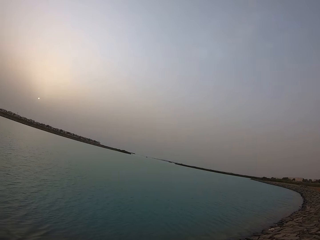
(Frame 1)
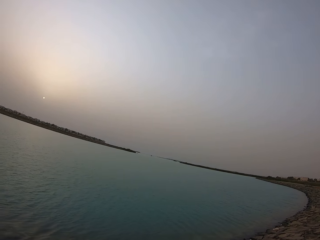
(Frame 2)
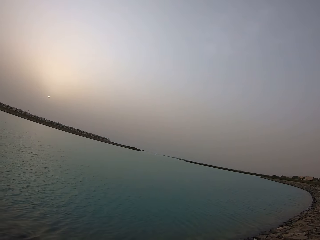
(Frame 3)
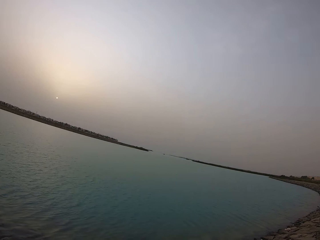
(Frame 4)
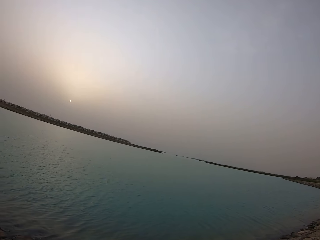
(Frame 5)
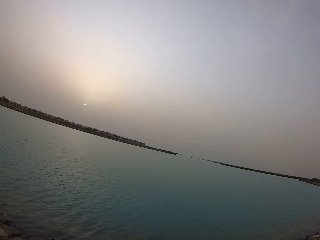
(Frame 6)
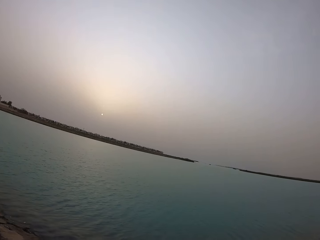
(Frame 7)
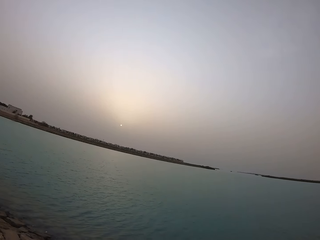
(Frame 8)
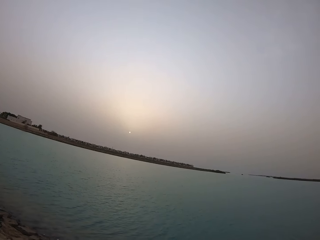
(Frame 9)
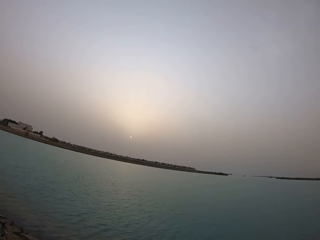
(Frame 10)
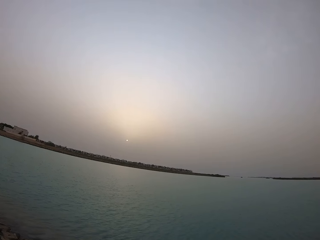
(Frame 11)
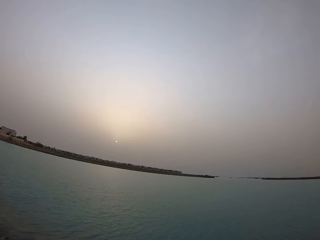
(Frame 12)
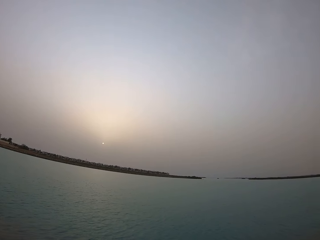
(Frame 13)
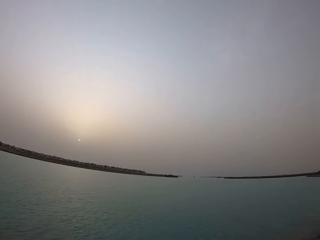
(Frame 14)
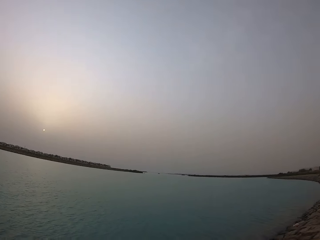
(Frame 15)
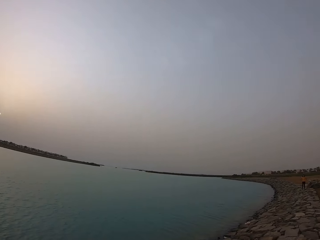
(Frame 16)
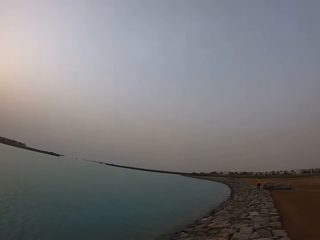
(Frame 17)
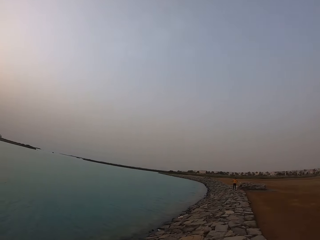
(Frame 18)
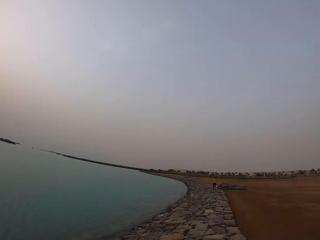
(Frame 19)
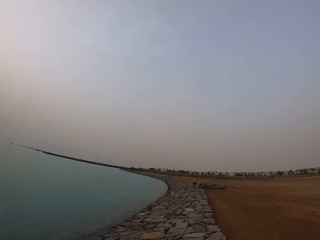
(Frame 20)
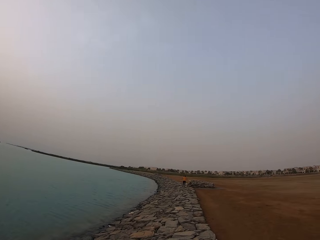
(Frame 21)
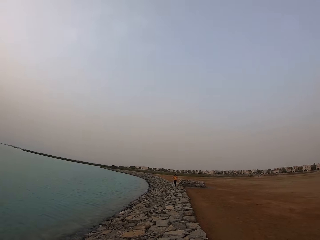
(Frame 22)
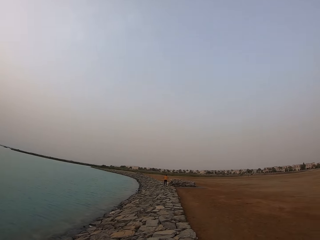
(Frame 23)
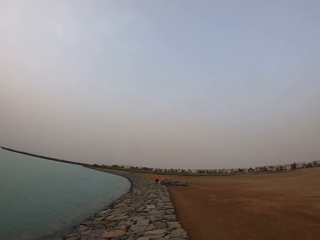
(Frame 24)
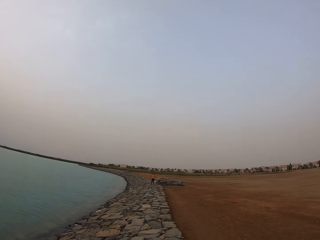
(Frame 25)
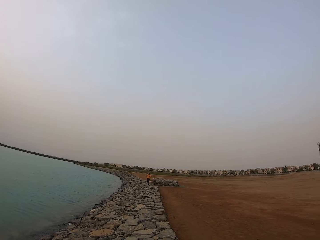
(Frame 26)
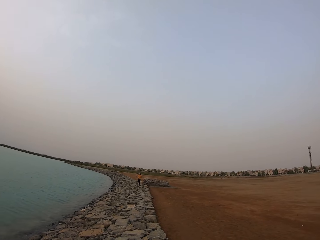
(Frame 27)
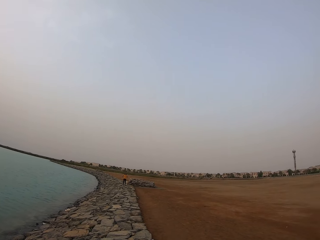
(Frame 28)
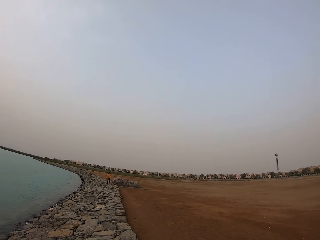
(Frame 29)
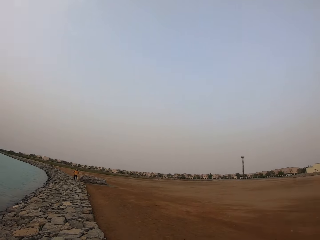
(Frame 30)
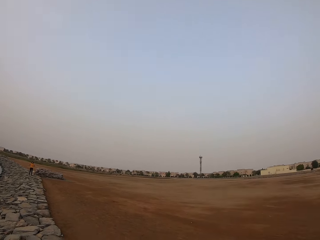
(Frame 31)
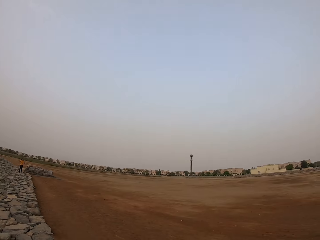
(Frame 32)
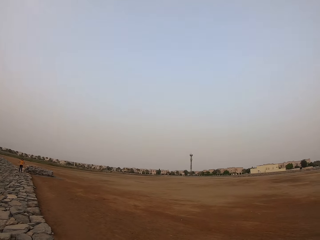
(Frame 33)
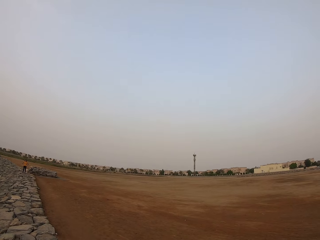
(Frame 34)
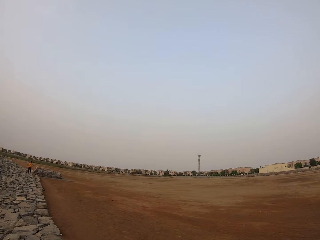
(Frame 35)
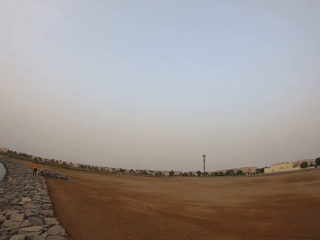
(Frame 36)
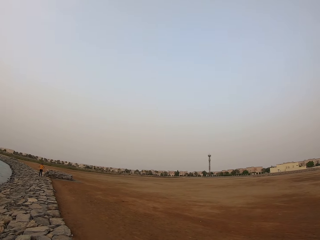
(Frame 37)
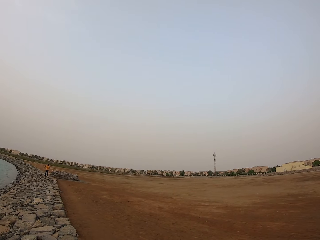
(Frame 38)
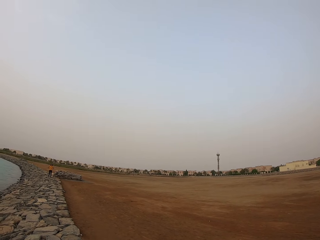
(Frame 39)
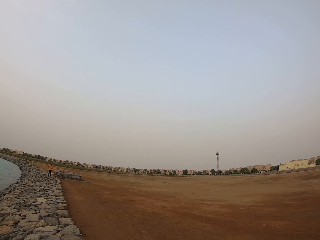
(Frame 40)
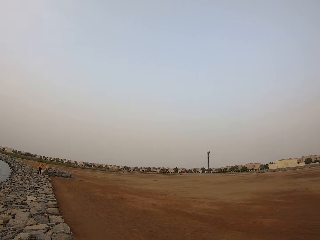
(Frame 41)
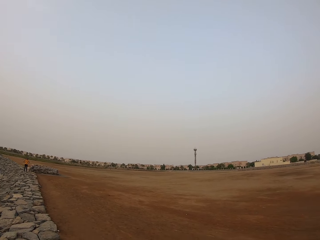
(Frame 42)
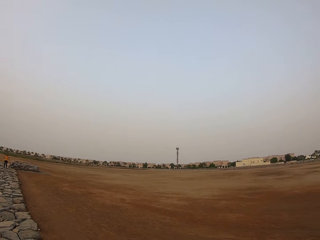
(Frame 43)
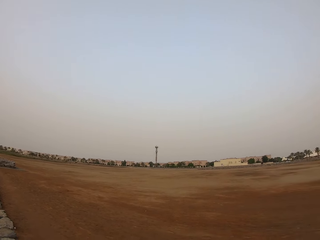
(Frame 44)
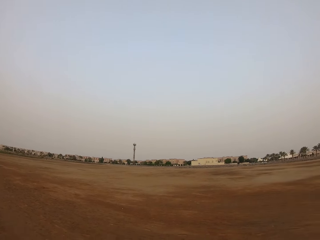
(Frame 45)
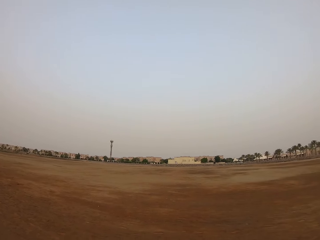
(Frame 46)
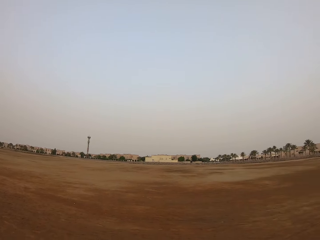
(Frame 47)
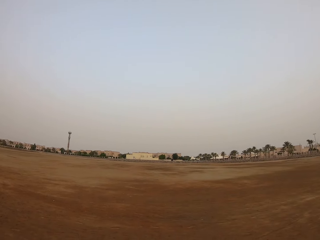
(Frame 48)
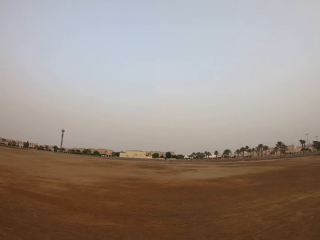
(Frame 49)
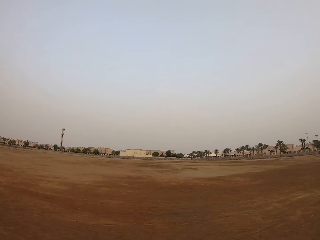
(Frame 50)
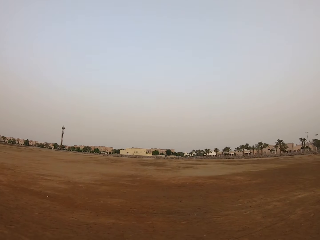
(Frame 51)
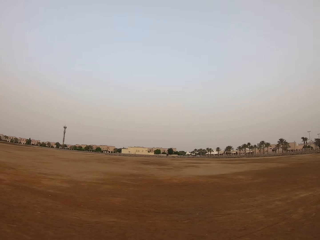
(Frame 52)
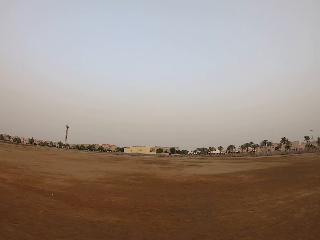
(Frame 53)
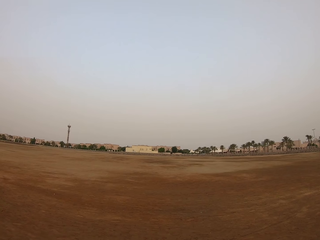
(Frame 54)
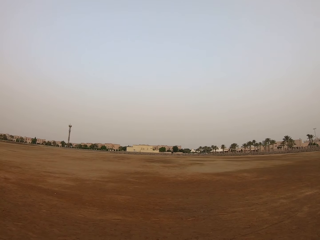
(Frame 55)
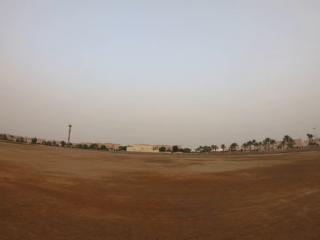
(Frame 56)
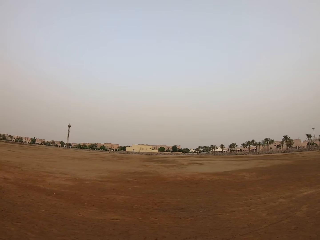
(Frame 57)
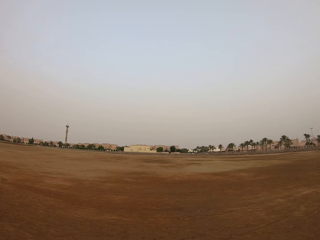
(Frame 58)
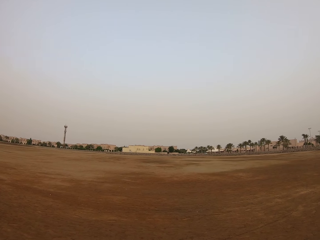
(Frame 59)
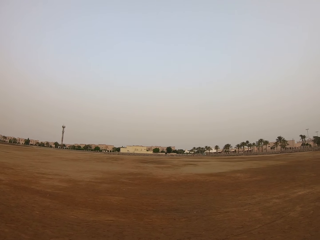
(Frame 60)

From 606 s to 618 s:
The camera wearer looks at a lady. The lady stands on the rocks. The camera wearer looks at the field.

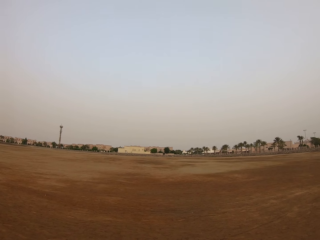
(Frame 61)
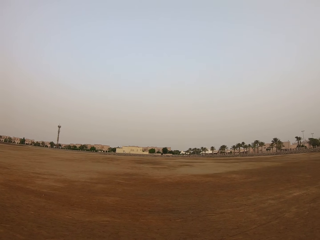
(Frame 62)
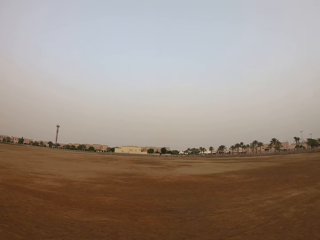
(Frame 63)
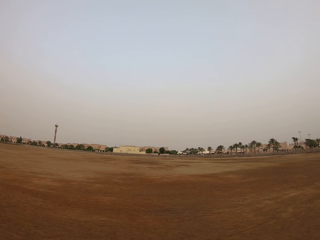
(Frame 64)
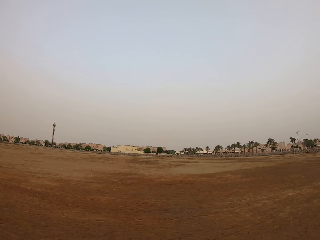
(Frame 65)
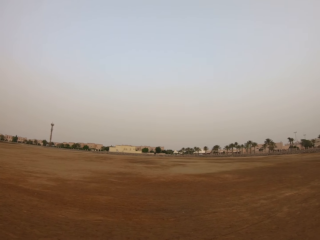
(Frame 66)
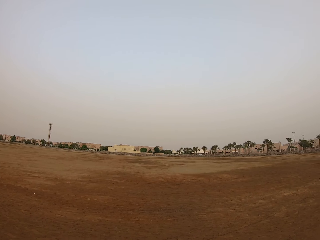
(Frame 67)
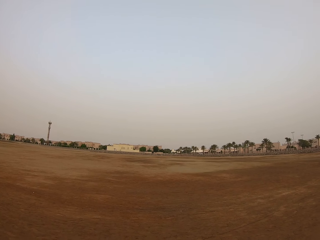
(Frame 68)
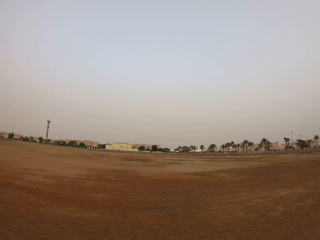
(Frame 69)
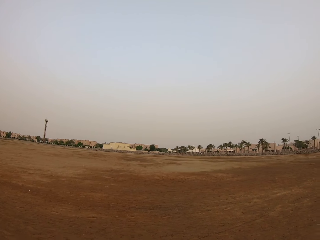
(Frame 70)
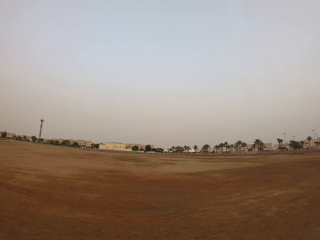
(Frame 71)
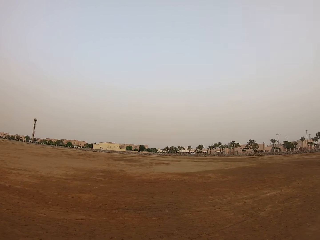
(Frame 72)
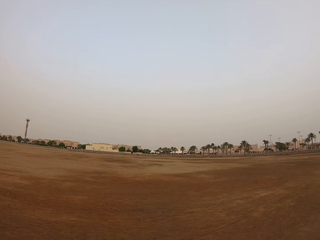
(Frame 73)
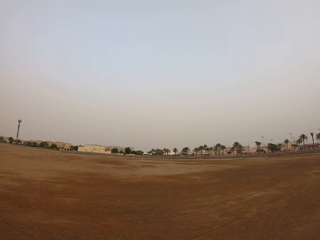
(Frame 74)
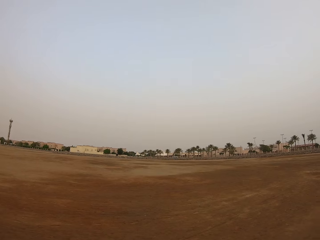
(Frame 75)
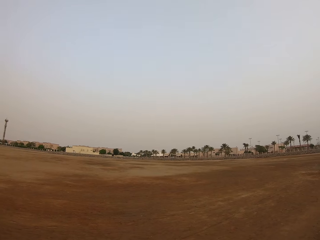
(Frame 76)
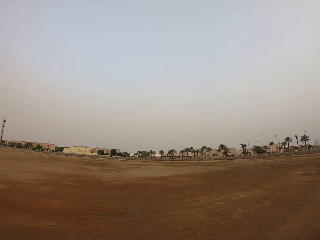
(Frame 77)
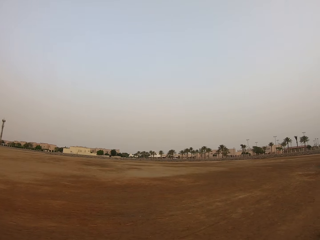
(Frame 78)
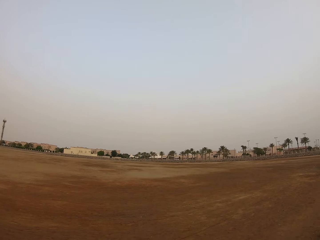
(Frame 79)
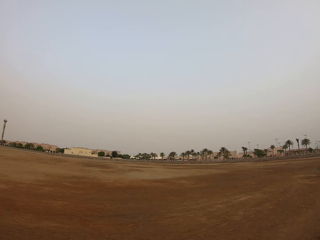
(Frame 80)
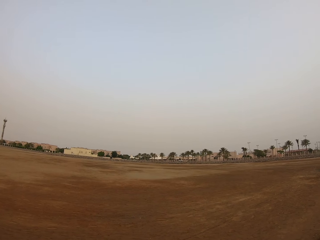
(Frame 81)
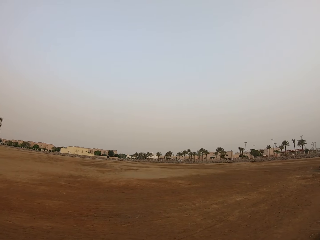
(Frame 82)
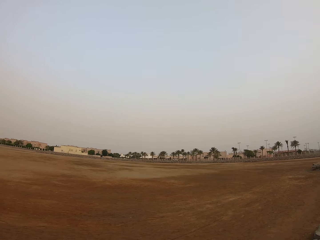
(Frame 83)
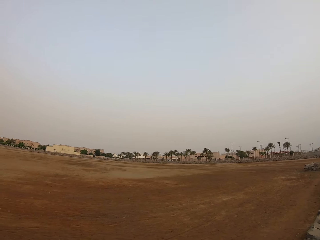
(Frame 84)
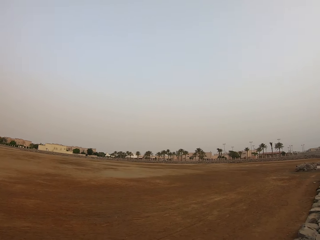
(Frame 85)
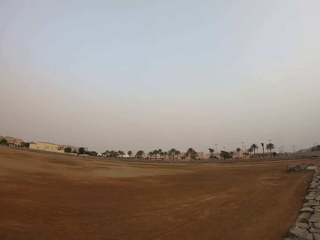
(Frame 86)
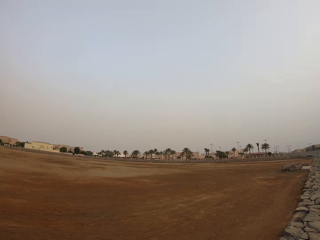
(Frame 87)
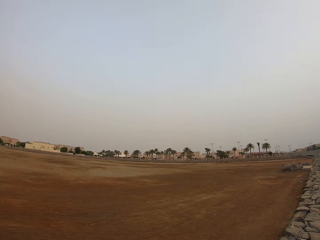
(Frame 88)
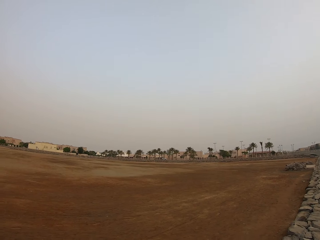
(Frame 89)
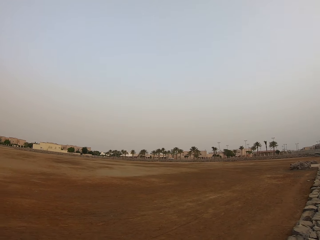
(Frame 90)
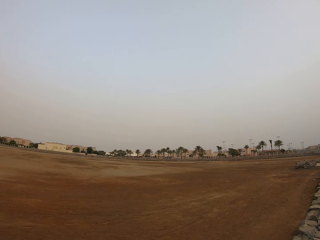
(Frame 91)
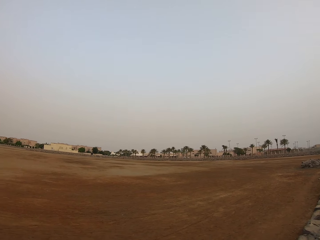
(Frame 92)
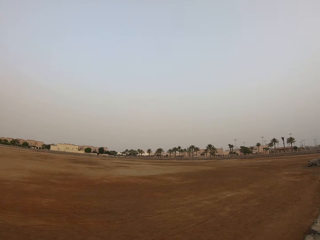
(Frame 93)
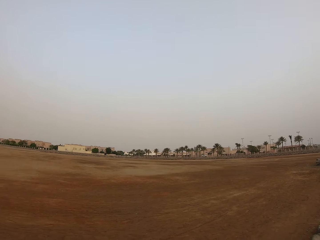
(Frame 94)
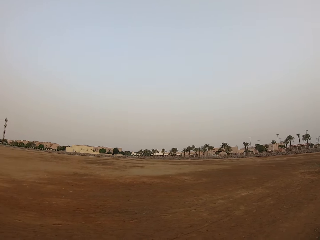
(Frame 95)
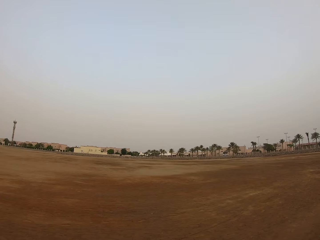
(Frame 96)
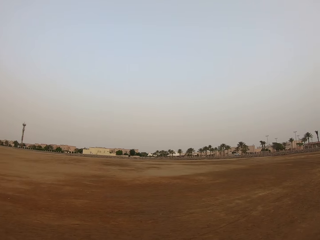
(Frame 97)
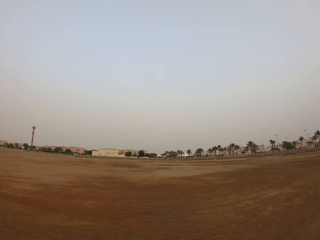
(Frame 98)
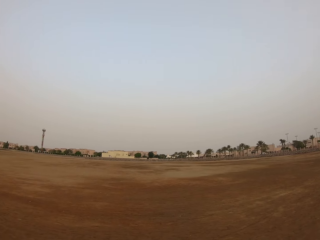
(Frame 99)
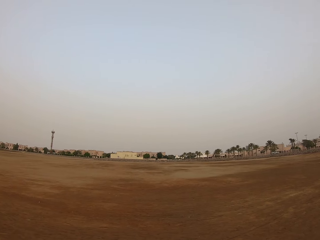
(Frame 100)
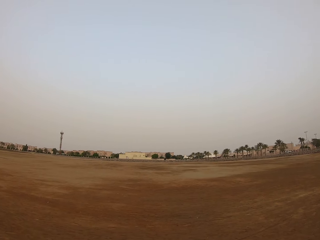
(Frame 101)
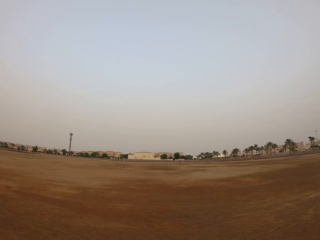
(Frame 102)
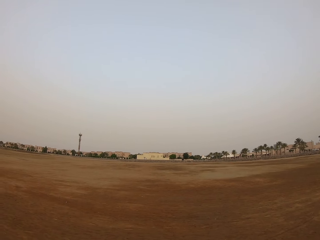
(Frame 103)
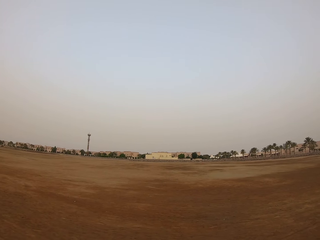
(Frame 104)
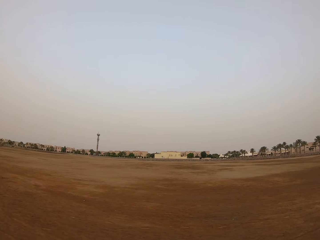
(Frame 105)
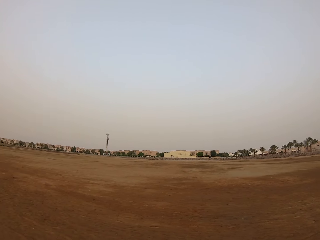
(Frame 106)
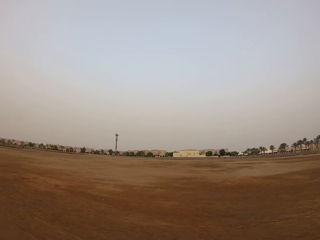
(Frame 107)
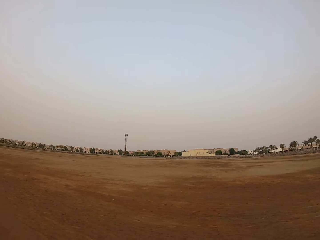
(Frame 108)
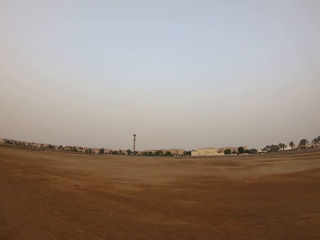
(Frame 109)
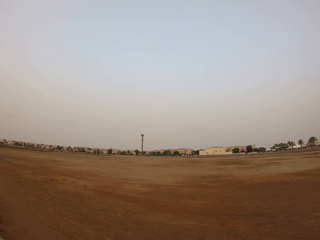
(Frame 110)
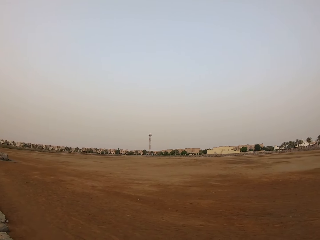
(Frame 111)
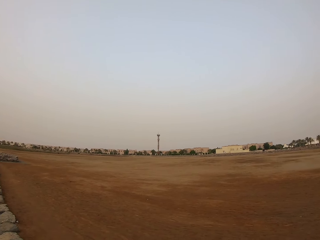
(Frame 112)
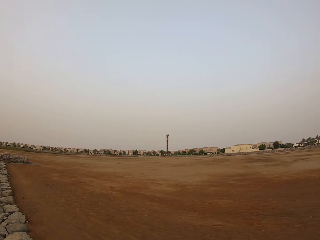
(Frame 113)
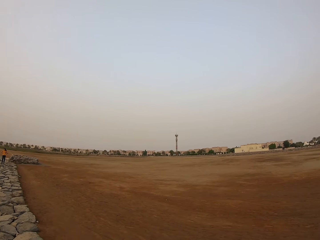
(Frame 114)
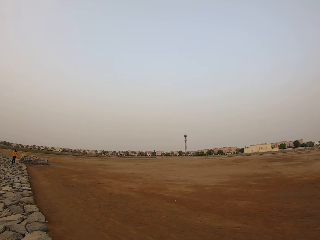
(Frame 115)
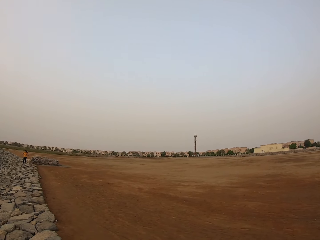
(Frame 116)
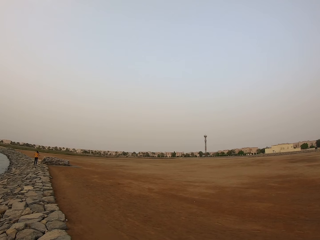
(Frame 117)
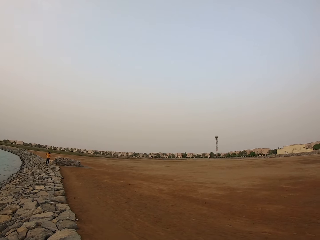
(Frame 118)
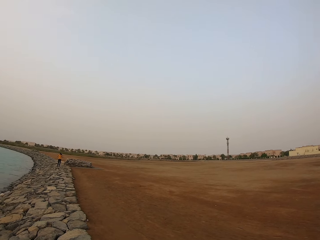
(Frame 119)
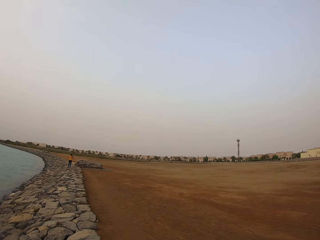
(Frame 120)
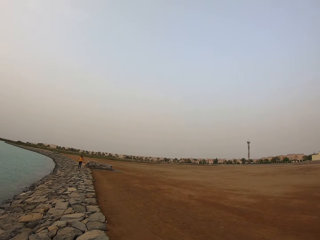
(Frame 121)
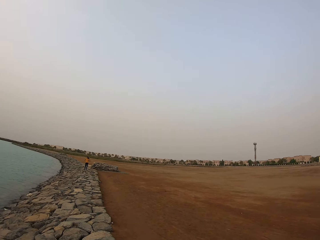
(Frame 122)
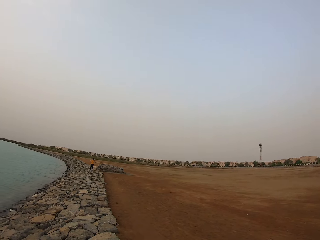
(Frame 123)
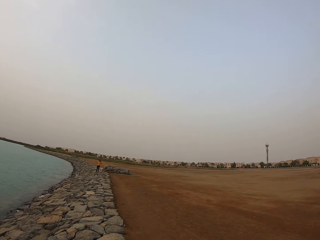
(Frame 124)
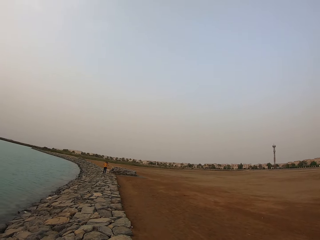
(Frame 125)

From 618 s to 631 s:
The camera wearer looks on the field. They look at the car. They look at a lady.
